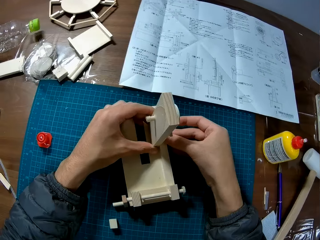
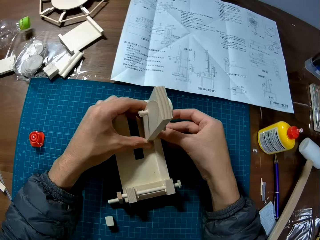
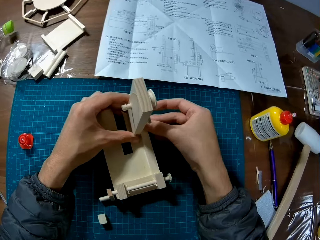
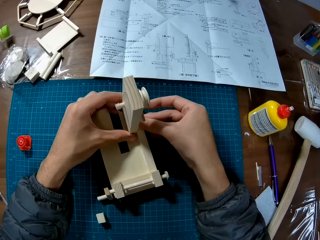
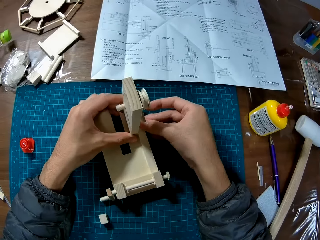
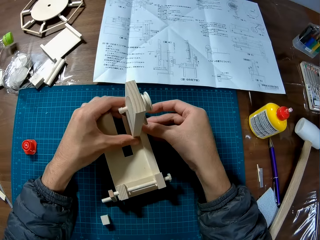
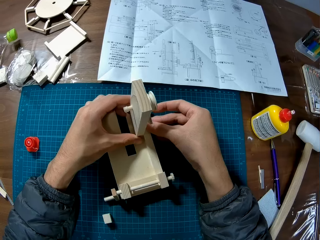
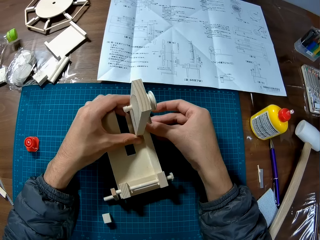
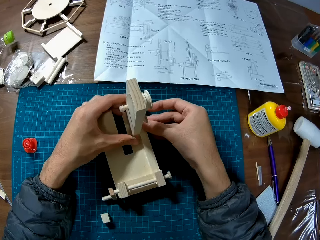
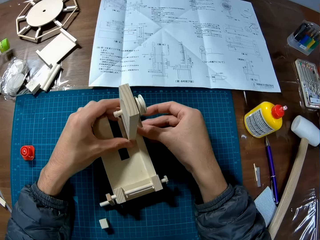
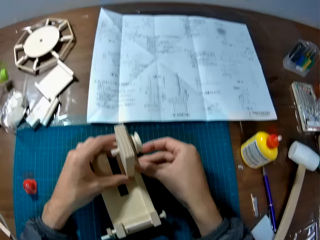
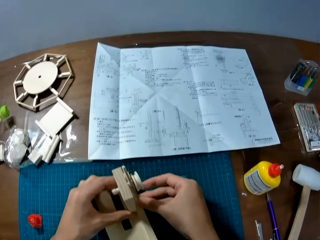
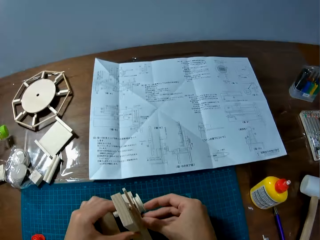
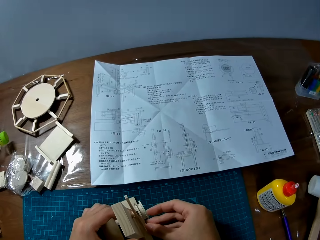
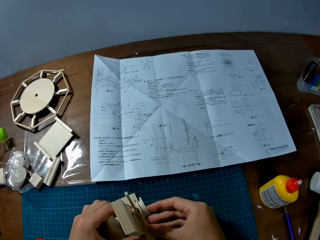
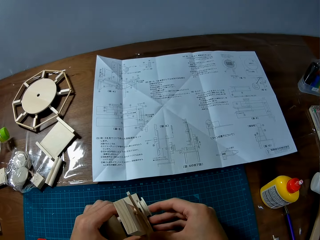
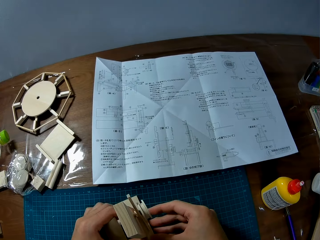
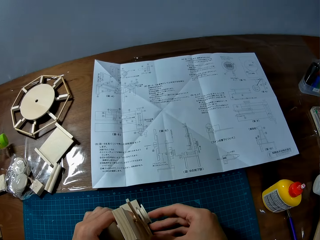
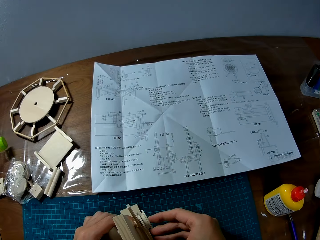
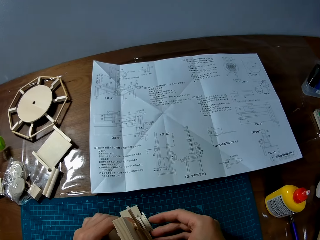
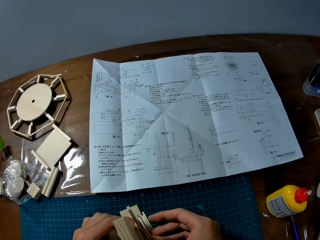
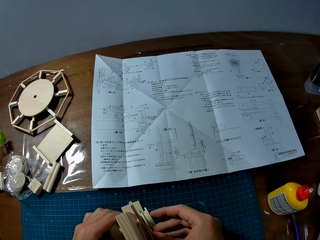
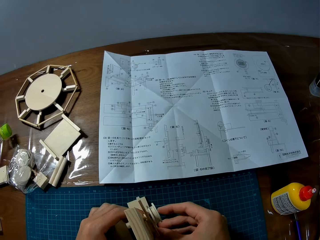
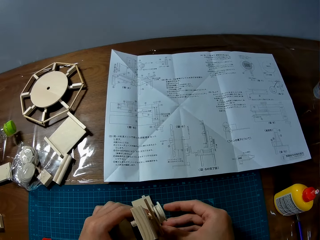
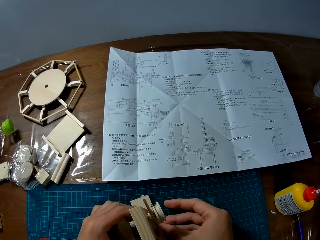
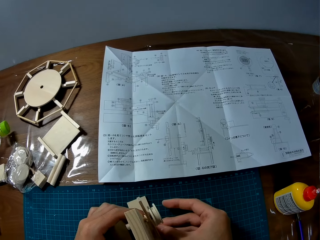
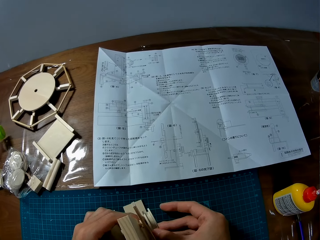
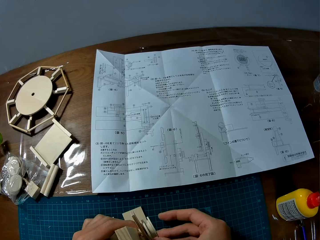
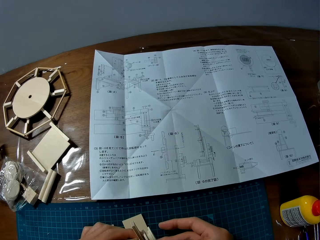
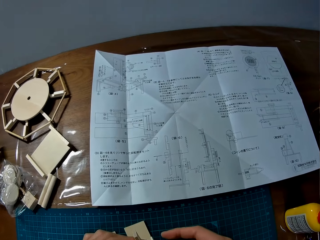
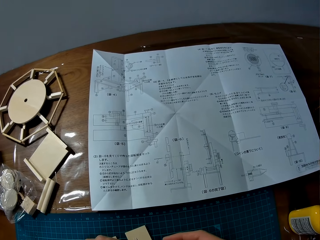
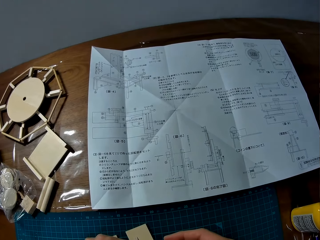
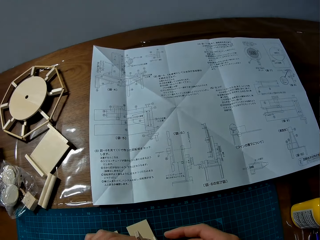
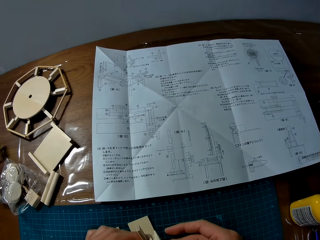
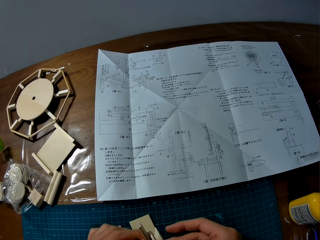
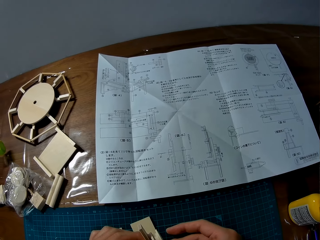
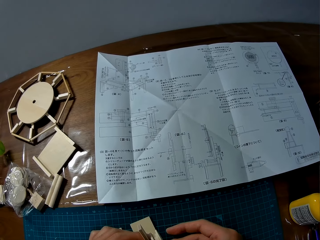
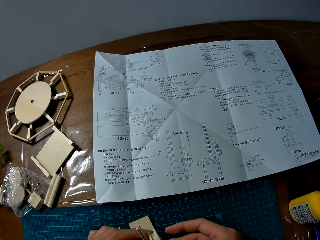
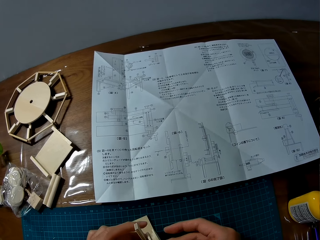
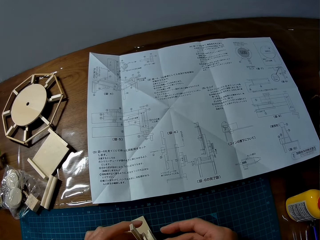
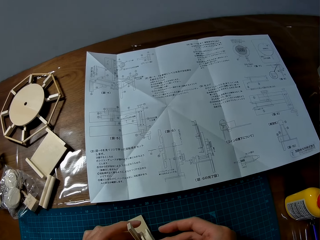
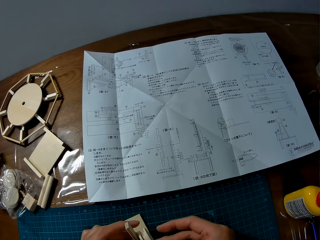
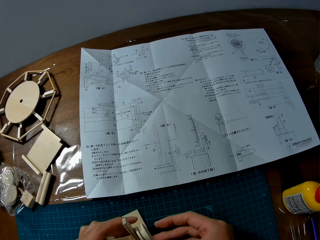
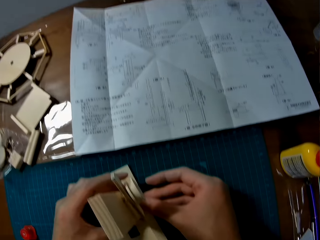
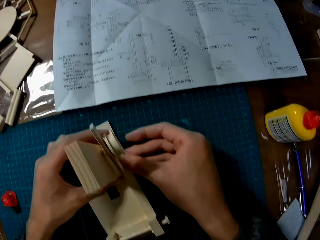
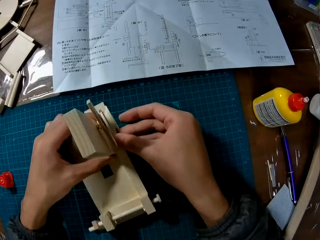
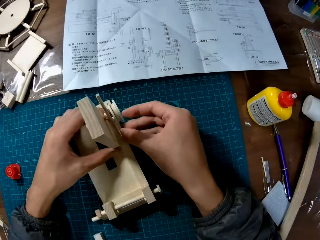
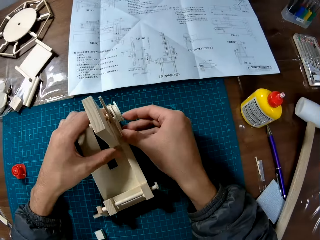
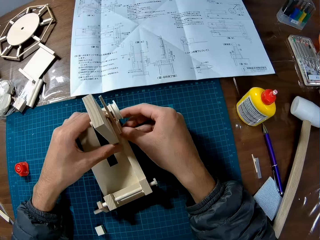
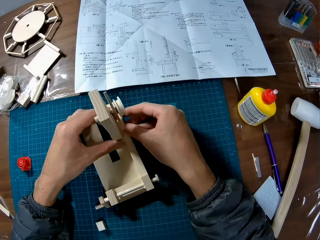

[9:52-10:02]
The camera wearer looks at the paper.

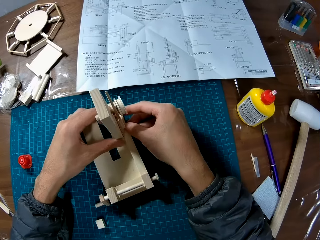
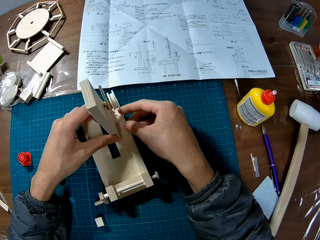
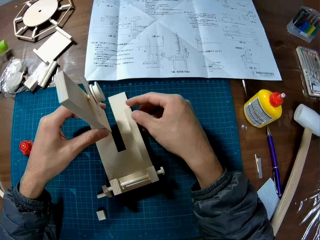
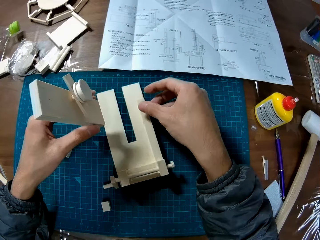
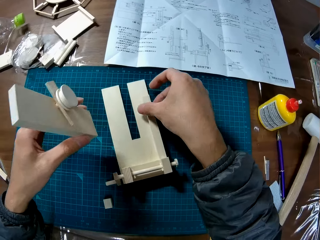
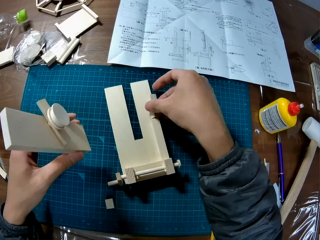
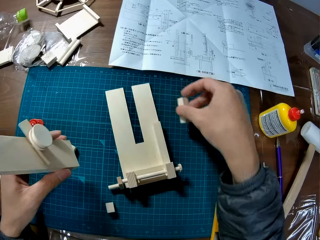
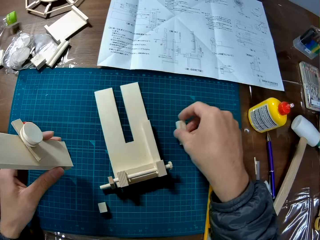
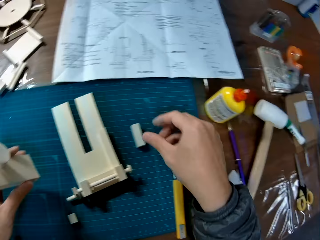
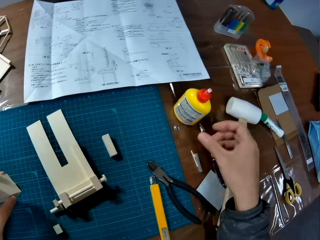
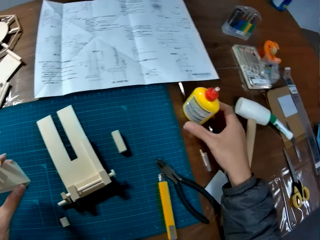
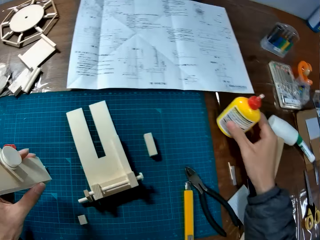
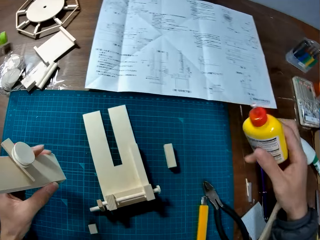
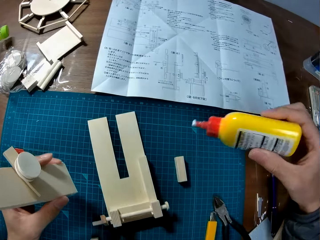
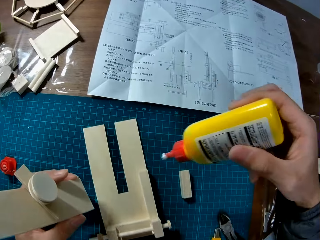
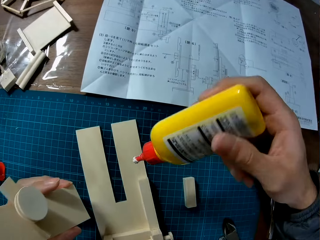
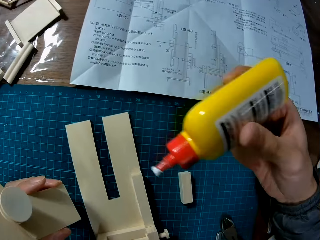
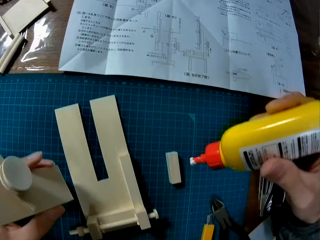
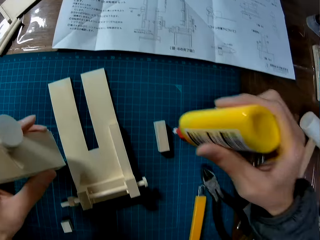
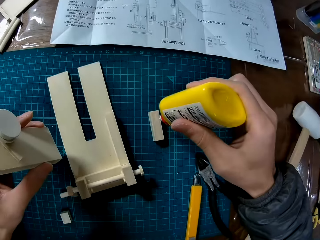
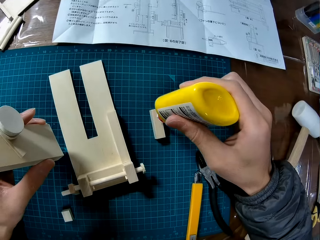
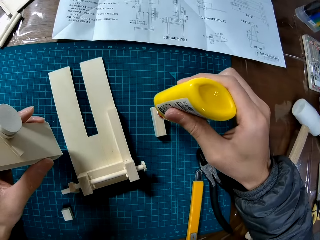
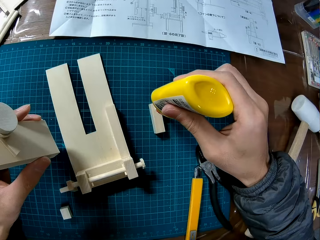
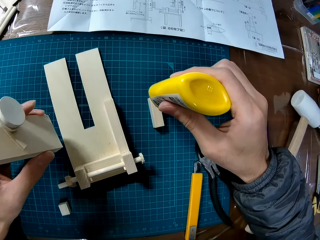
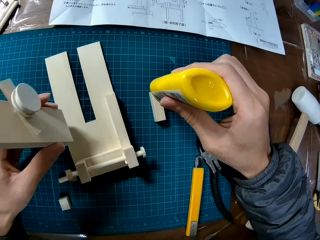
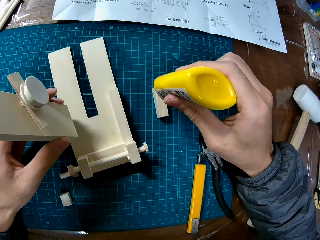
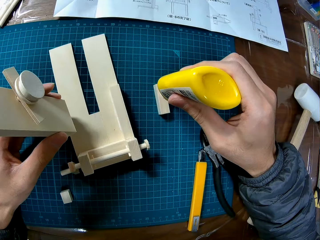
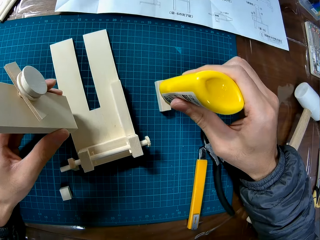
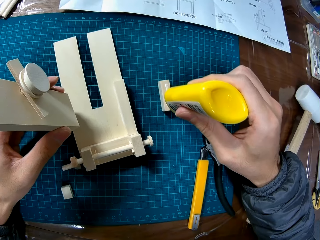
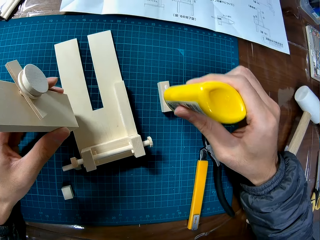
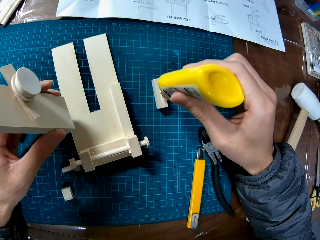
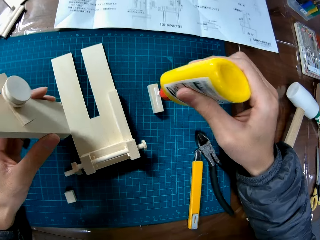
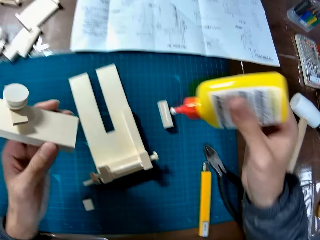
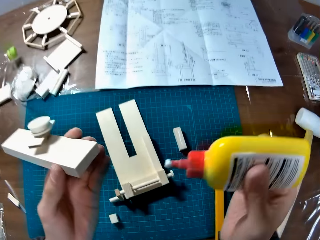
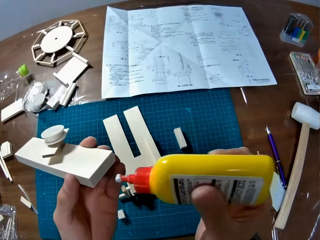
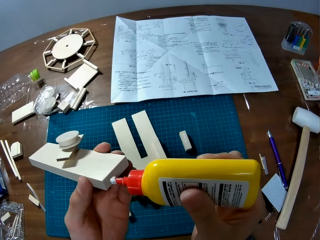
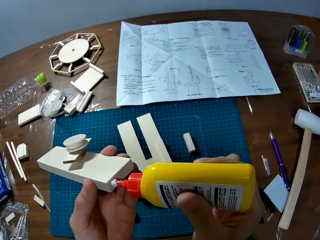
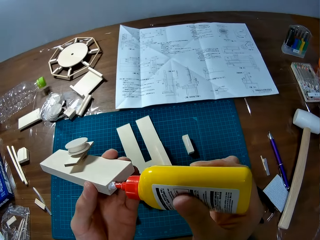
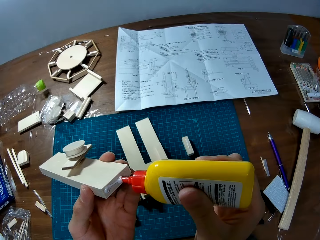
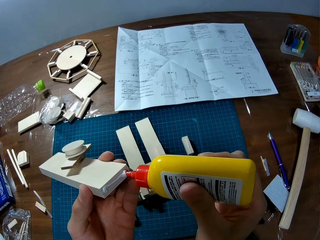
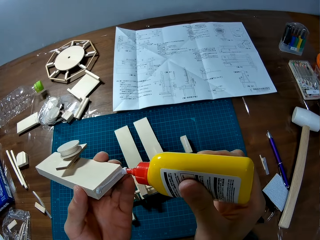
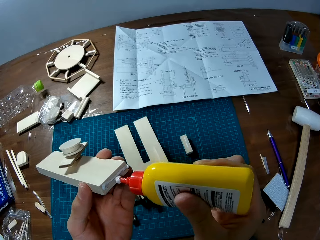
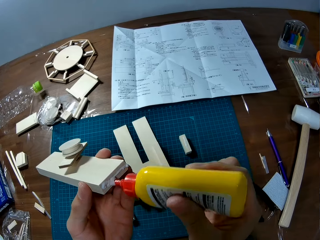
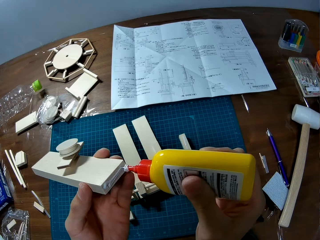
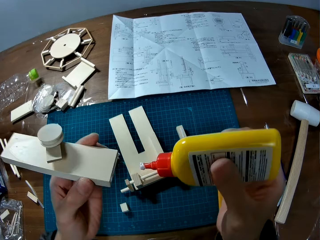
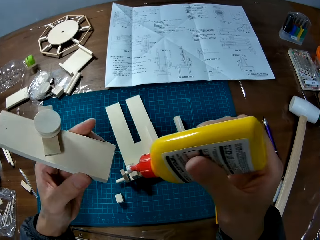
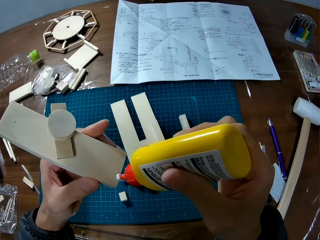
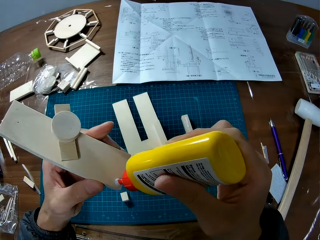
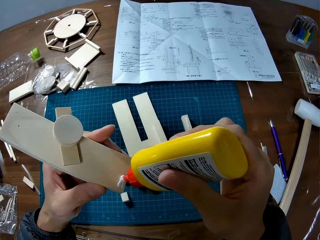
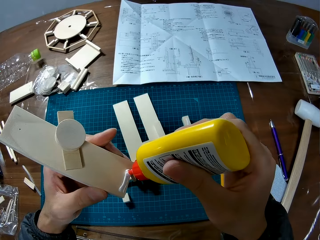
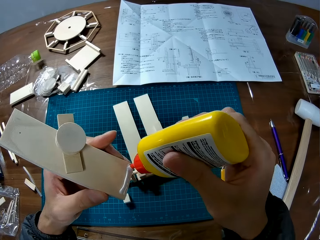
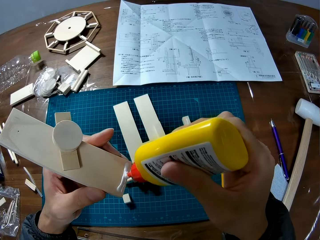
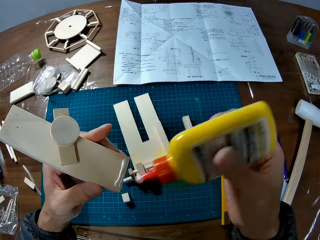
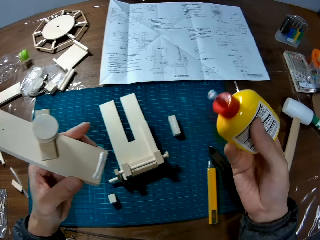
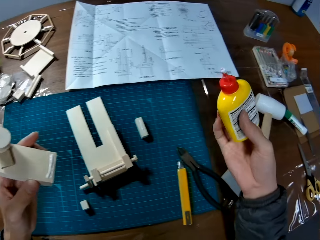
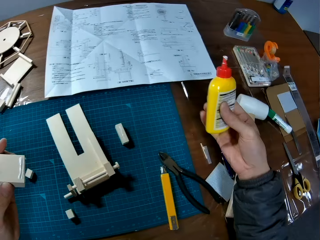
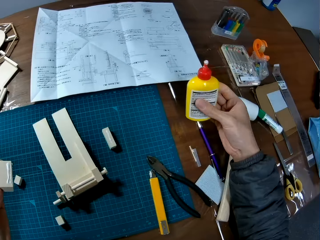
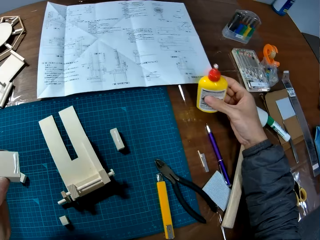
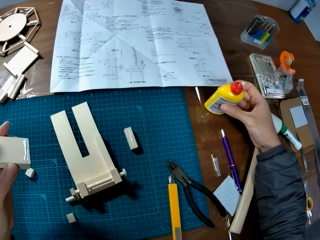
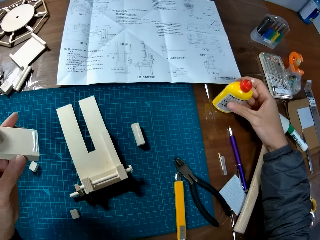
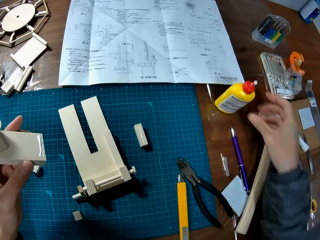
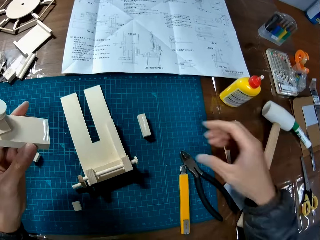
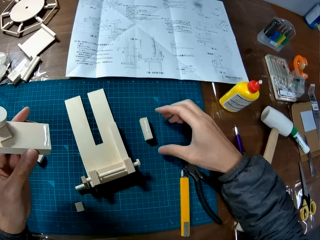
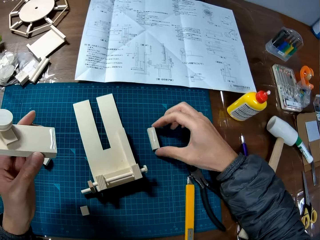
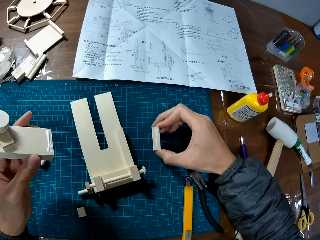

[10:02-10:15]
The camera wearer holds the handcraft. He removes the craft in his left hand from the craft on the table. He removes a piece of wood from the craft on the table with his right hand. He puts the piece of wood on the table. He picks up a glue container on the table with his right hand. He applies glue to the piece of wood on the table. He applies glue to the craft in his left hand. He drops the glue container in his right hand on the table.
